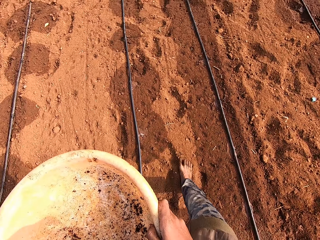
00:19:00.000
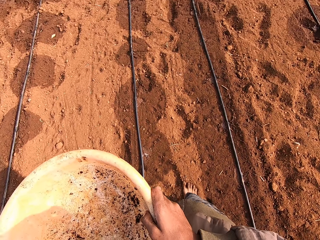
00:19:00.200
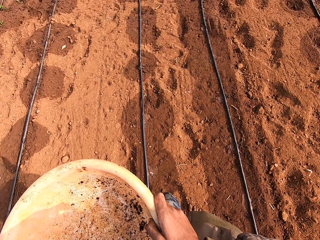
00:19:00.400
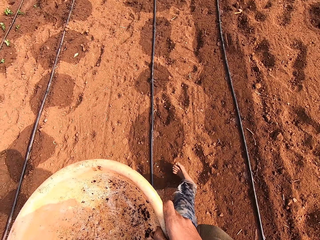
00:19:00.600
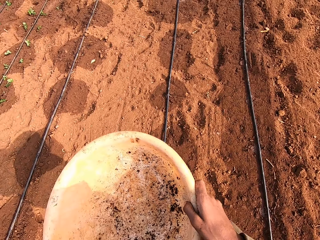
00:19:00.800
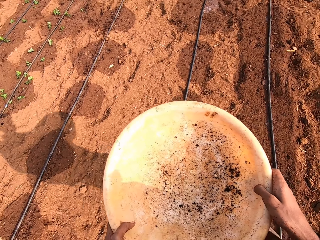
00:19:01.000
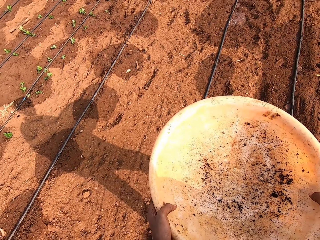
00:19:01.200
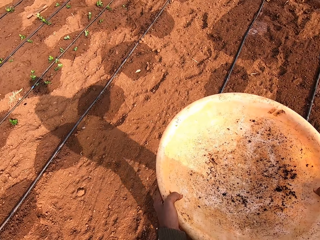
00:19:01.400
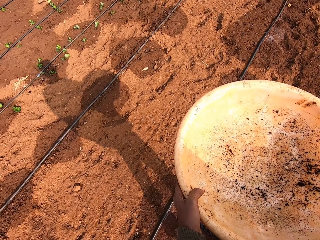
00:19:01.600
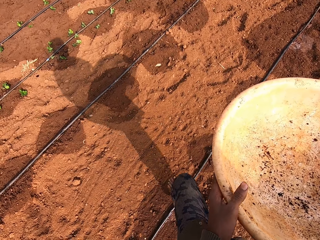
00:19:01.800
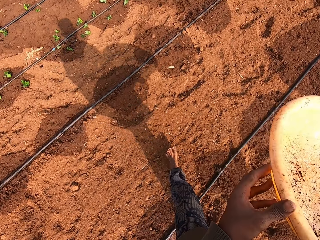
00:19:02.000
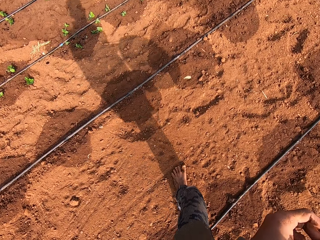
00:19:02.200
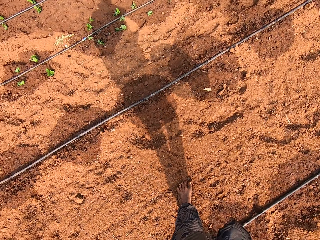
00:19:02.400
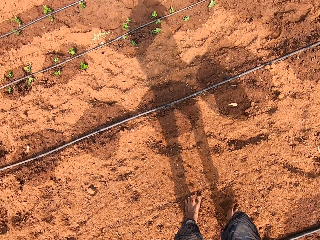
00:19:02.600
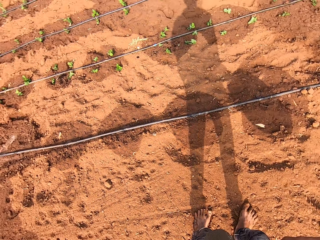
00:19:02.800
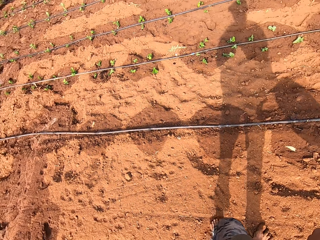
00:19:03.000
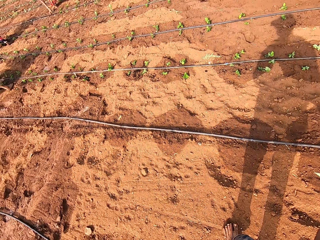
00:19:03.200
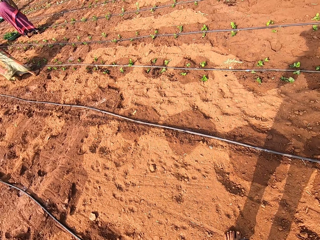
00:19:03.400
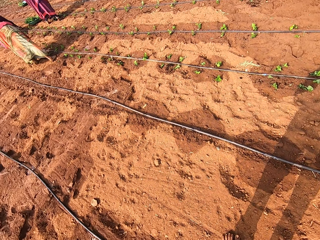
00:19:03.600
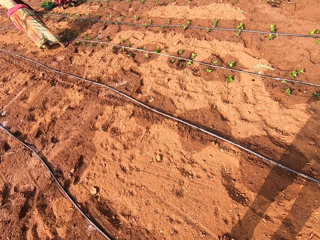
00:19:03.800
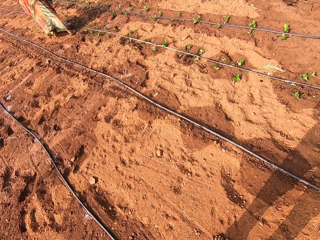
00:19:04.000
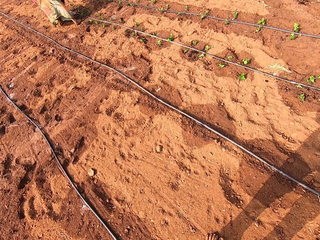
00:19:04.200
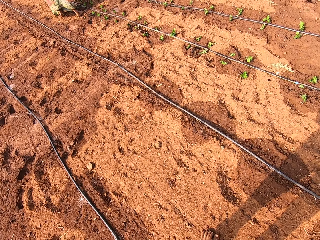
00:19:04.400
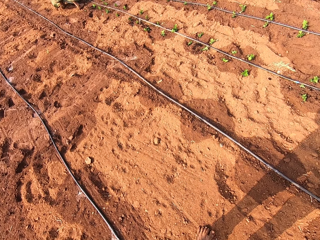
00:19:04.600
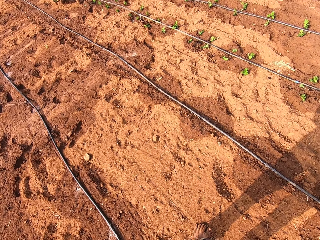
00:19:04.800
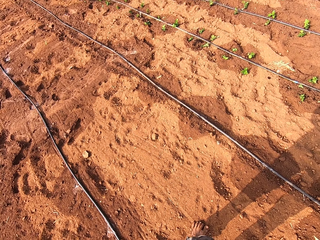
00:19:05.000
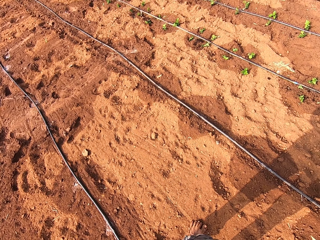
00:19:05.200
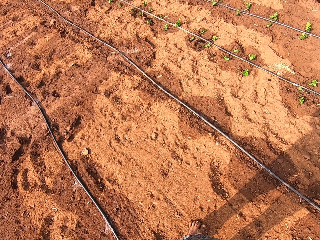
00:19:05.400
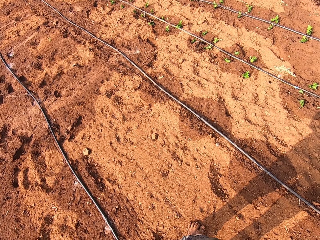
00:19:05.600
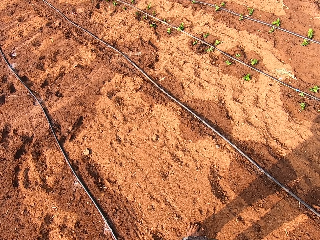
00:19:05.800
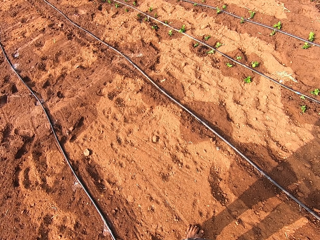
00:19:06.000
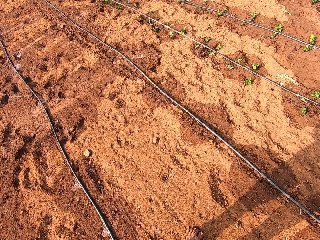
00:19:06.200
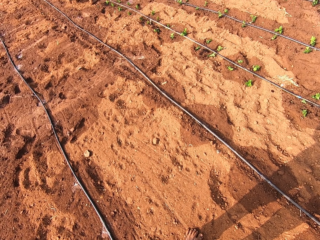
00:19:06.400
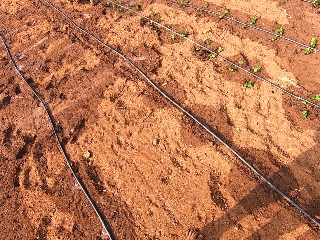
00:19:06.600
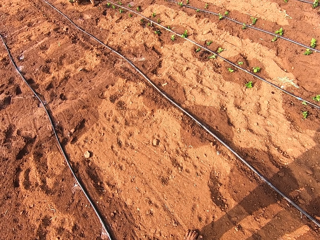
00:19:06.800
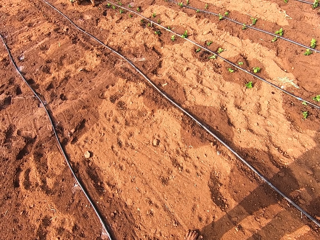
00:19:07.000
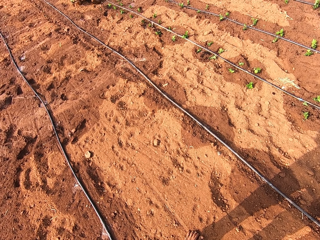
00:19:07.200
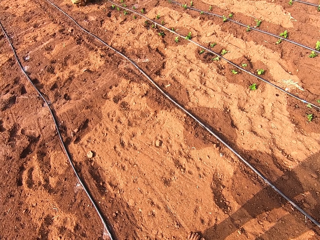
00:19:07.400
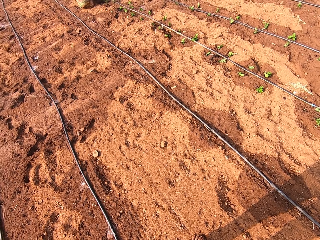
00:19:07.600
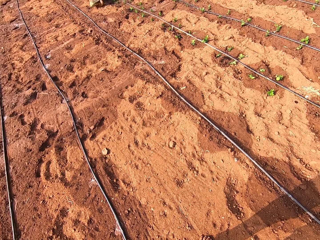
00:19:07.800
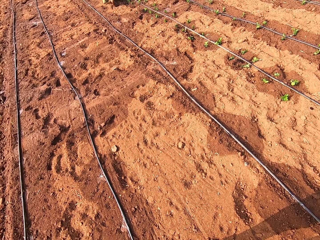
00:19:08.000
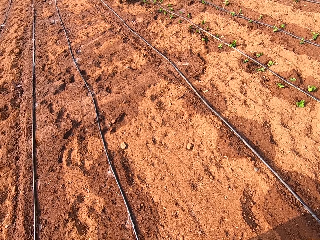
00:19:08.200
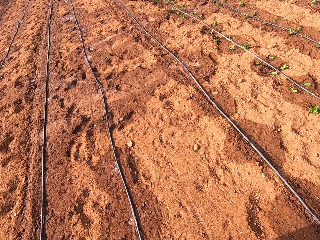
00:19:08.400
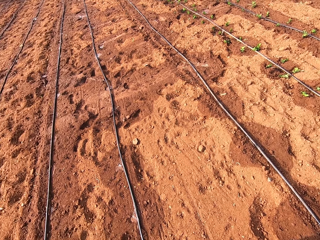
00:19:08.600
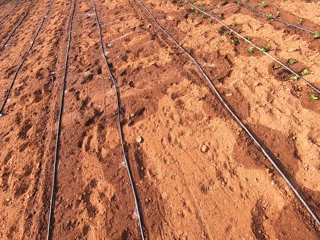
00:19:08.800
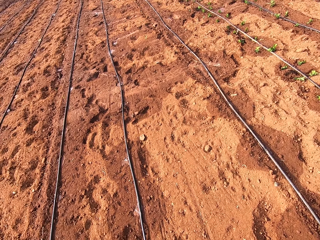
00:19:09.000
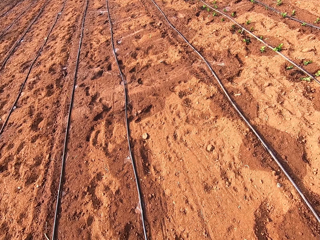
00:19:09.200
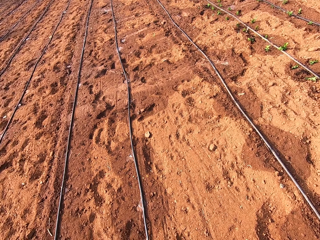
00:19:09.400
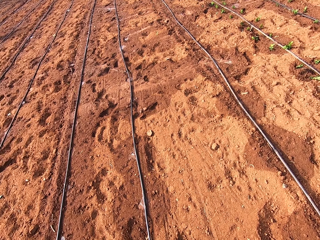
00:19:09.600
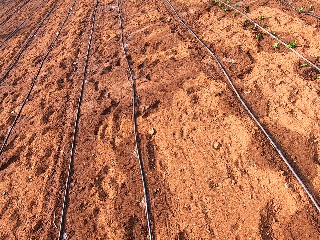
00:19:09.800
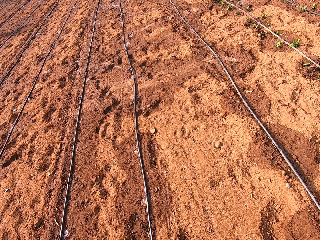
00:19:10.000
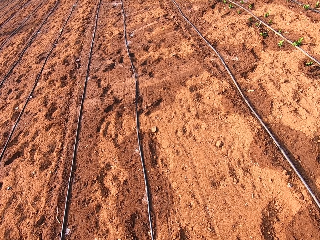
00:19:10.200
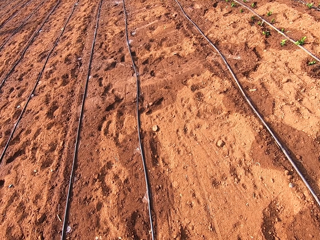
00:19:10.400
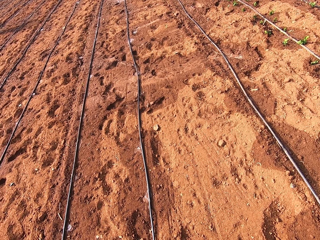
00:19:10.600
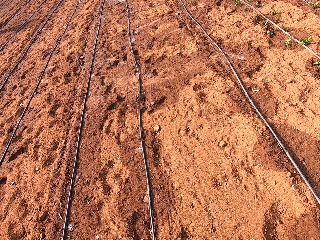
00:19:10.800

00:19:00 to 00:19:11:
The camera wearer stands on the farm. They stare round in the farm.

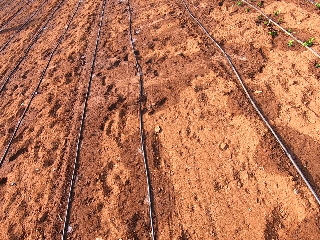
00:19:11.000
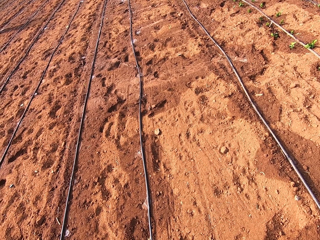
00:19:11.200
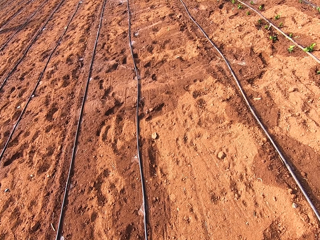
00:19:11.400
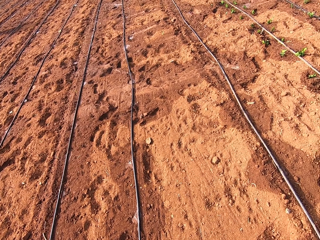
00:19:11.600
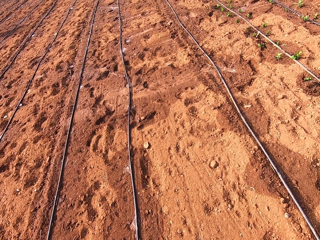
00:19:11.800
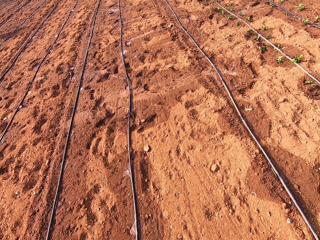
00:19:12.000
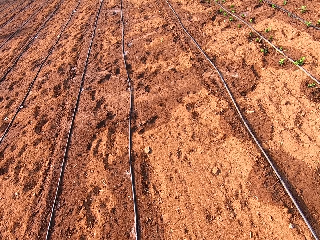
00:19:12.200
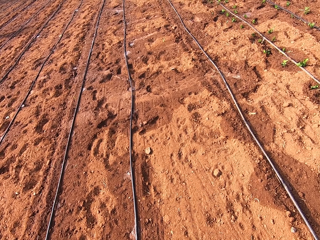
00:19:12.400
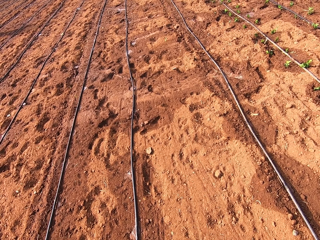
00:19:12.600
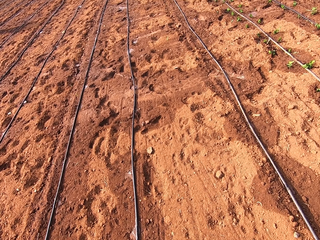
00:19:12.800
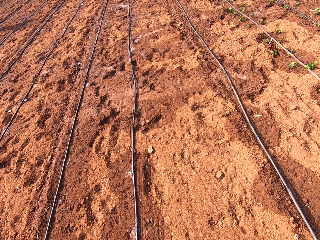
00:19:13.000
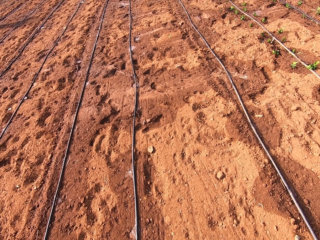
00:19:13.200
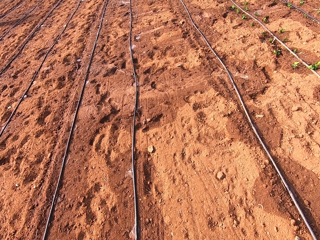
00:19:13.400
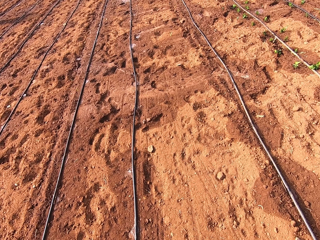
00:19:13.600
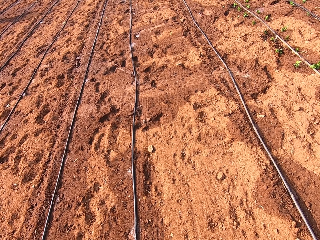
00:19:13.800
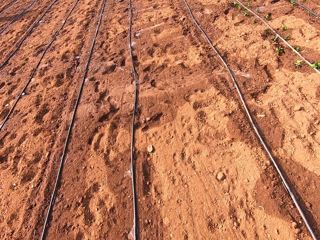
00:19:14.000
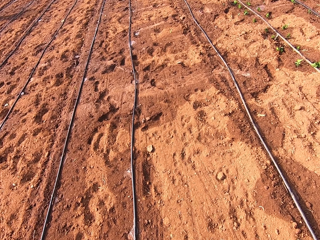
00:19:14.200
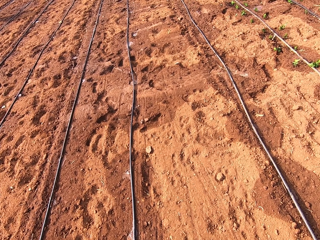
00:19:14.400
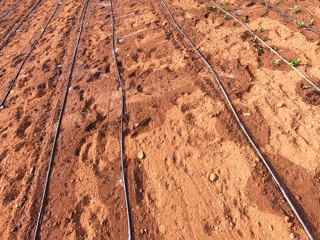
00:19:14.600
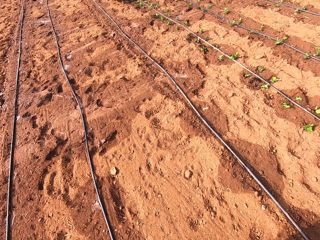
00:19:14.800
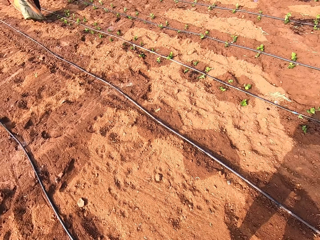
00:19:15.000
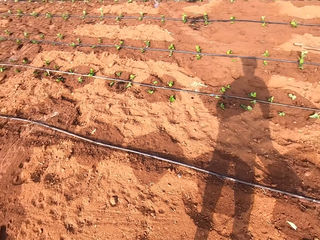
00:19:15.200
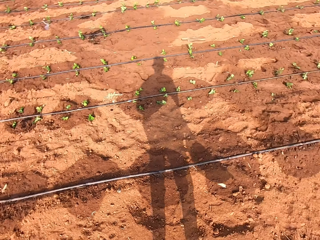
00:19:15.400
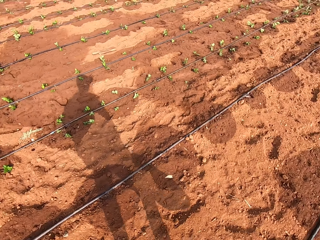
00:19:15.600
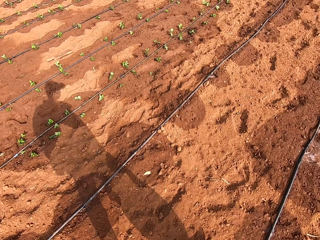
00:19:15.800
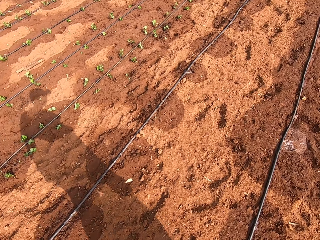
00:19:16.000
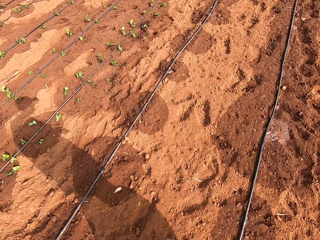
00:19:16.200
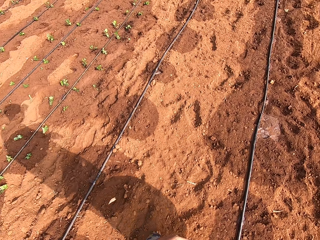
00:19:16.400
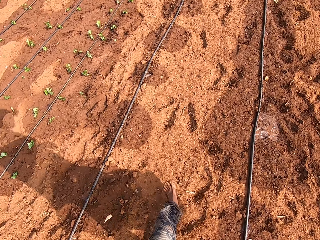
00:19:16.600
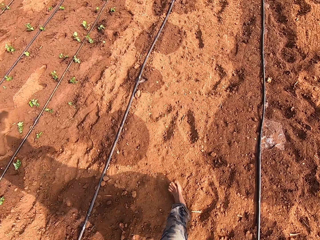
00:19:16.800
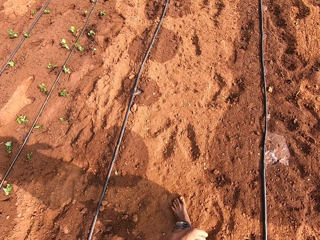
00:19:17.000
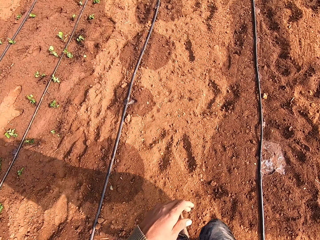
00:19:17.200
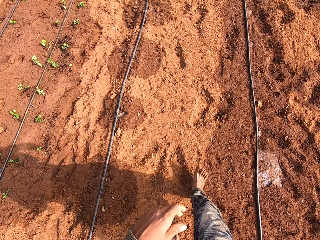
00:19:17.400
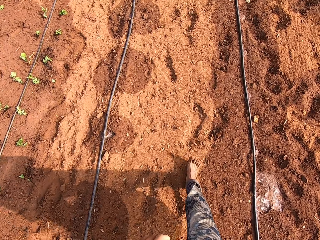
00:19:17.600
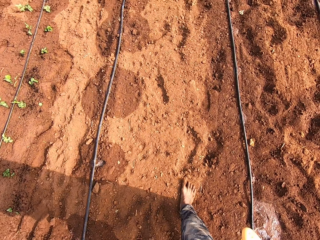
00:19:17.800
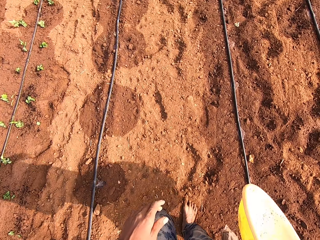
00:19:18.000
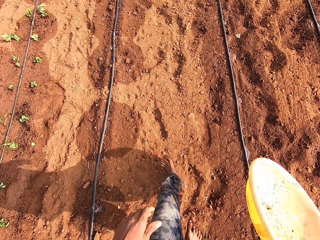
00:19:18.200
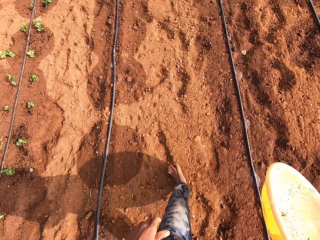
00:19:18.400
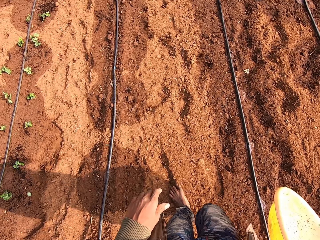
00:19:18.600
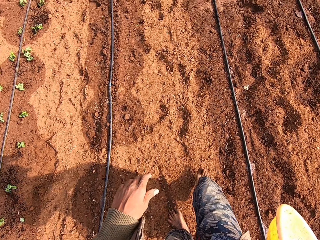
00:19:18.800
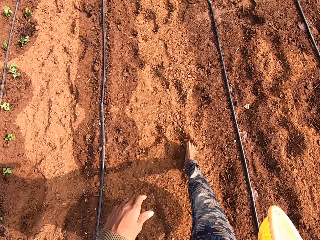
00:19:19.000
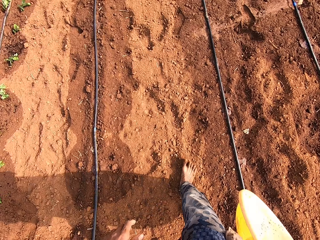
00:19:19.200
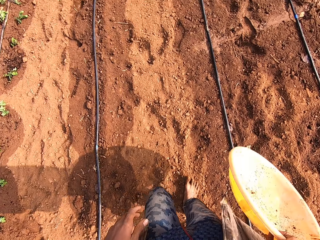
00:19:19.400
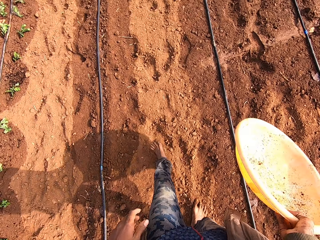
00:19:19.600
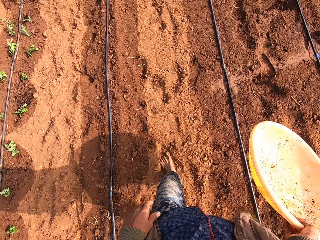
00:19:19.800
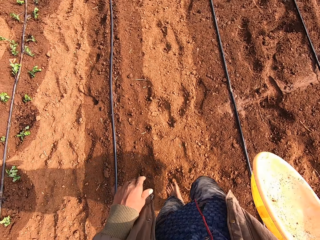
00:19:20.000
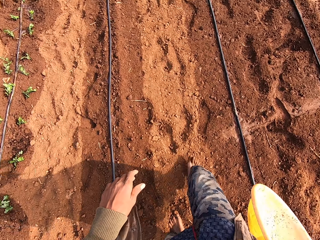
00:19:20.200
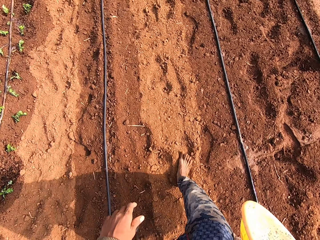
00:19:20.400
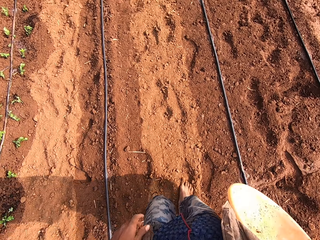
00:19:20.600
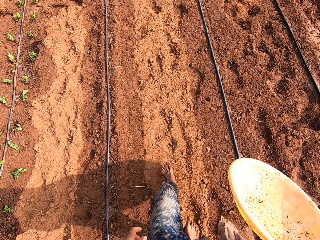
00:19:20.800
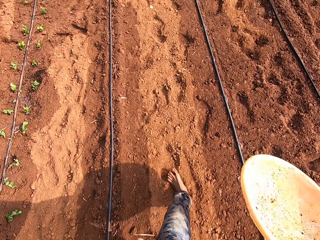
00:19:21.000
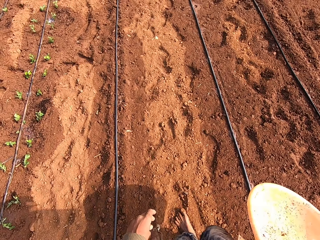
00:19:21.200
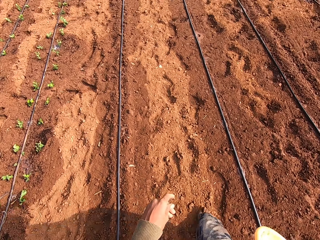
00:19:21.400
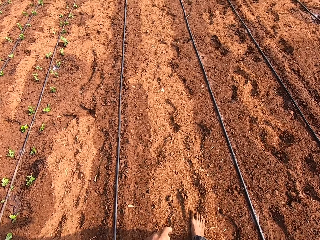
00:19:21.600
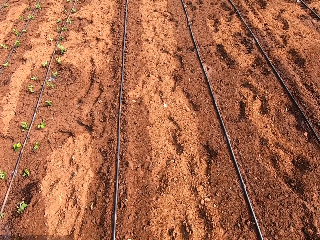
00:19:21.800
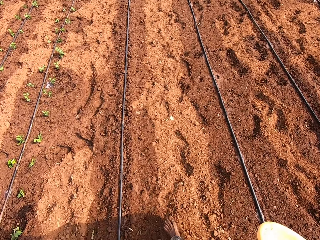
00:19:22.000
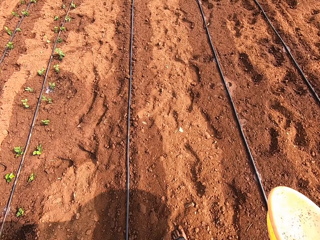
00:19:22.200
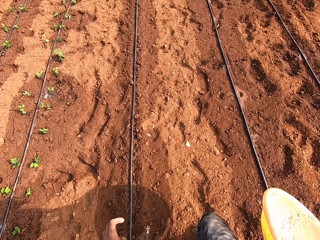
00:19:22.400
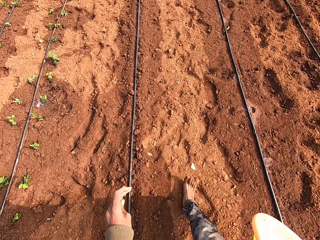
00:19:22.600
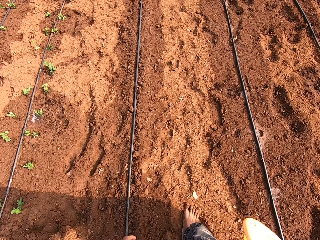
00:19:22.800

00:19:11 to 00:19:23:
The camera wearer carries the basin in the farm. They walk on the field.
